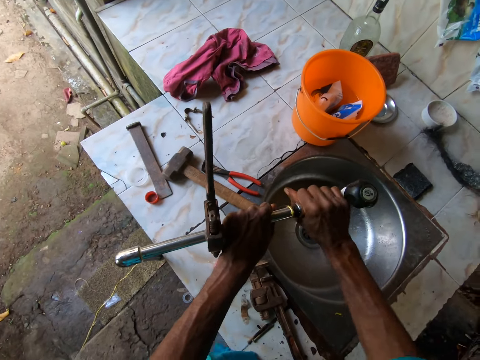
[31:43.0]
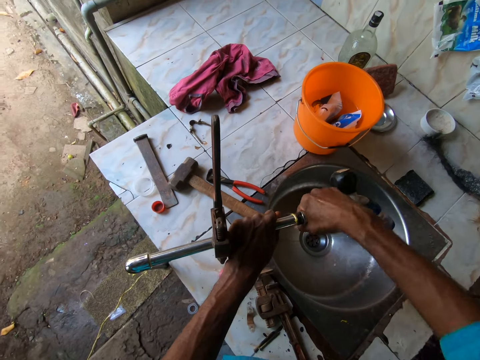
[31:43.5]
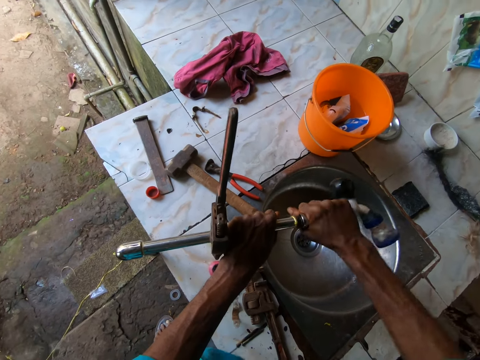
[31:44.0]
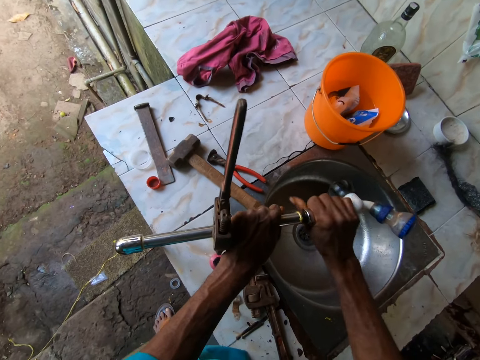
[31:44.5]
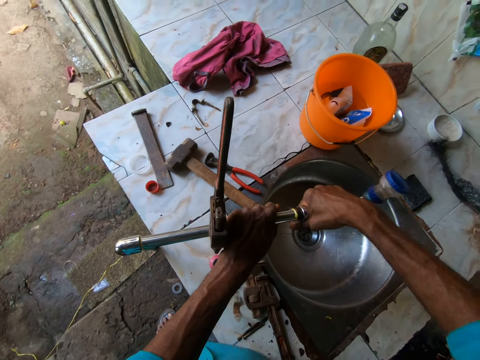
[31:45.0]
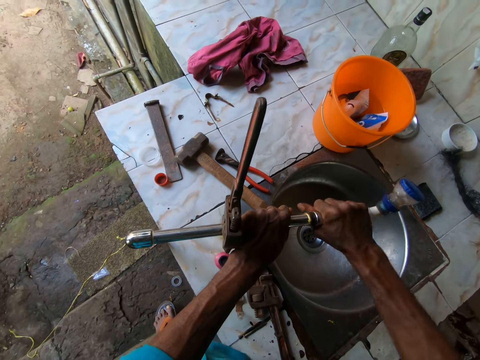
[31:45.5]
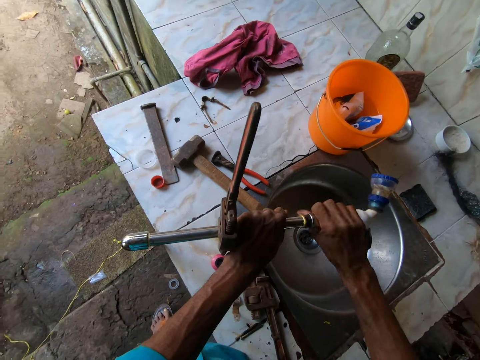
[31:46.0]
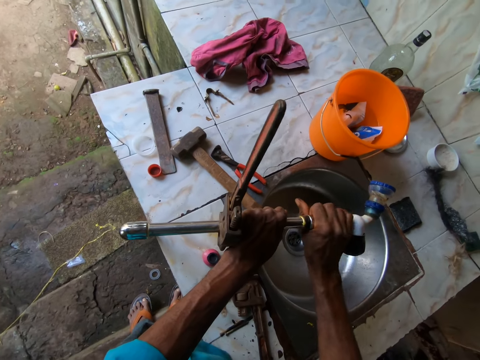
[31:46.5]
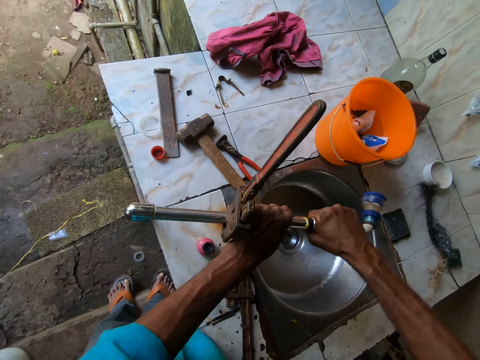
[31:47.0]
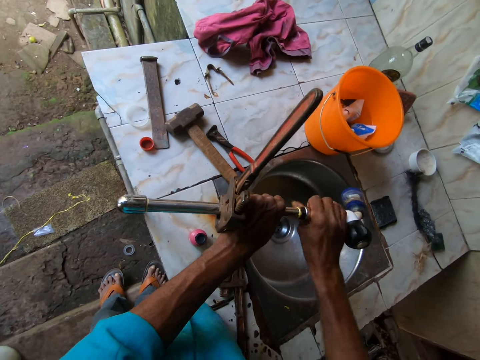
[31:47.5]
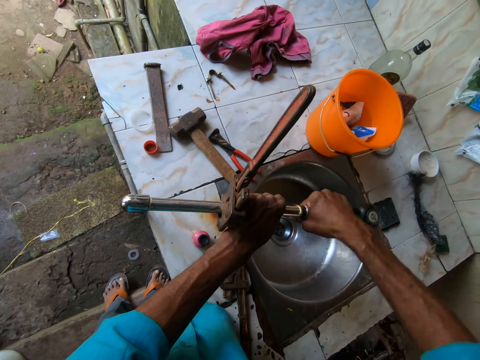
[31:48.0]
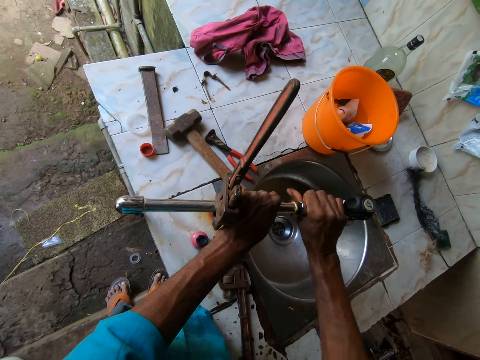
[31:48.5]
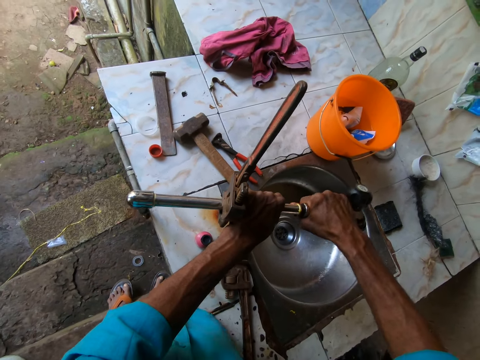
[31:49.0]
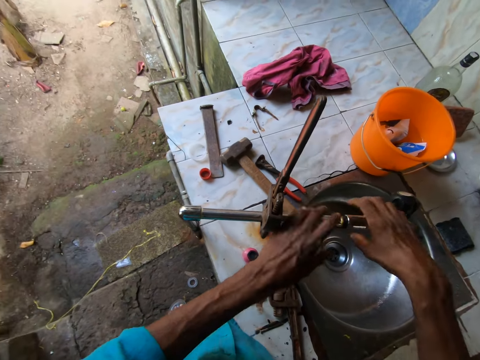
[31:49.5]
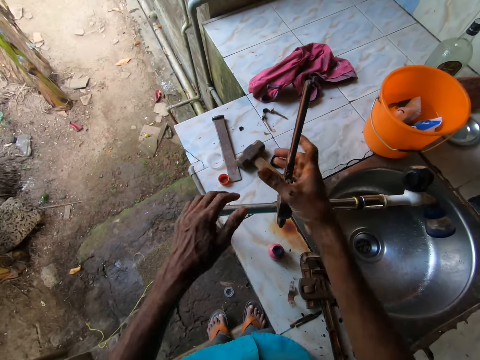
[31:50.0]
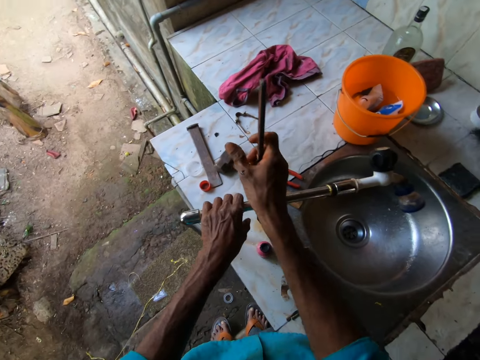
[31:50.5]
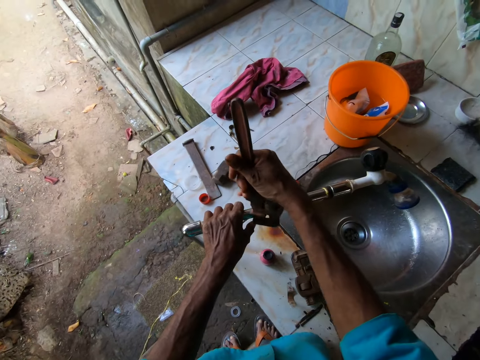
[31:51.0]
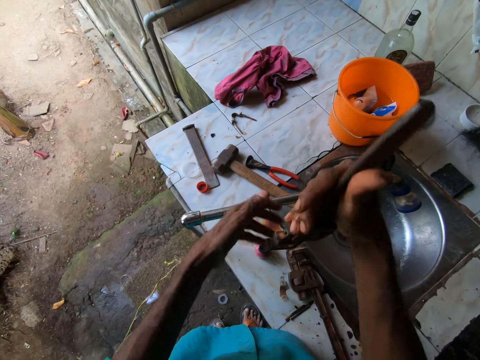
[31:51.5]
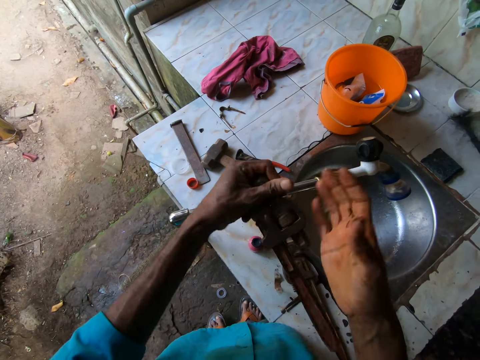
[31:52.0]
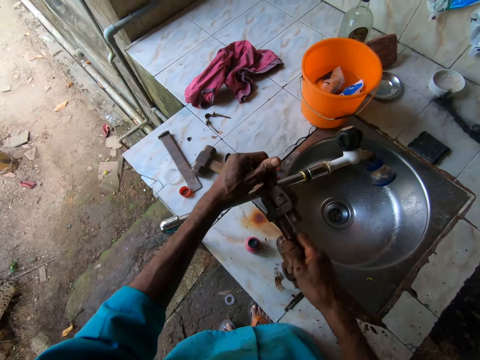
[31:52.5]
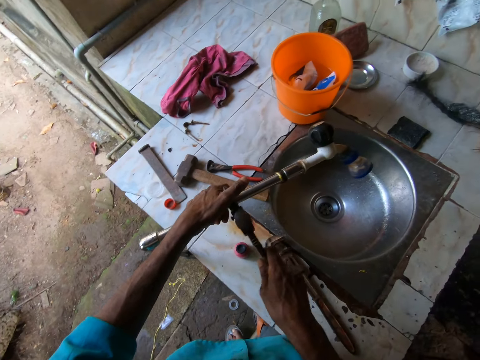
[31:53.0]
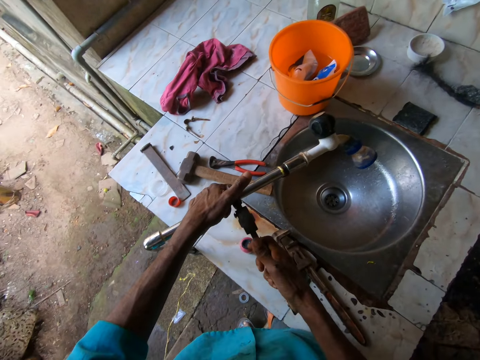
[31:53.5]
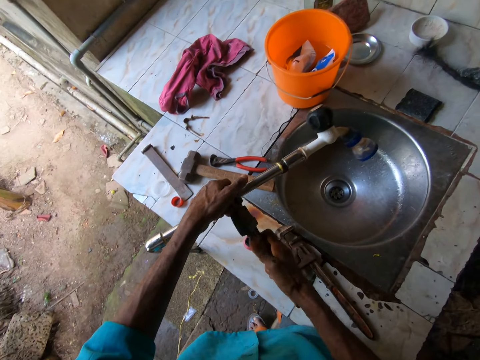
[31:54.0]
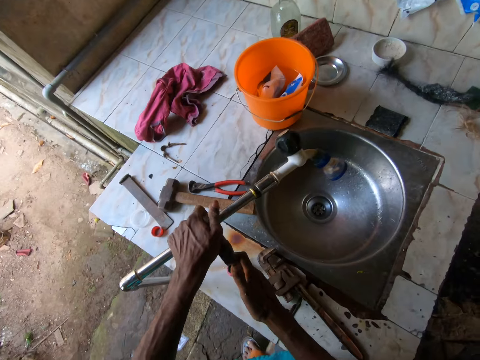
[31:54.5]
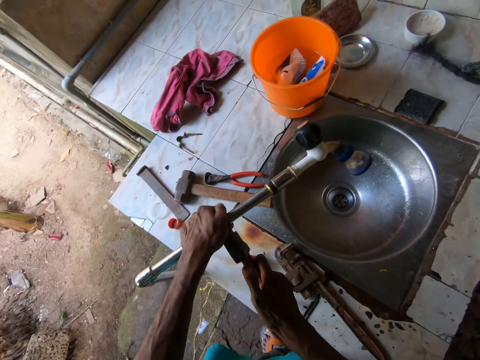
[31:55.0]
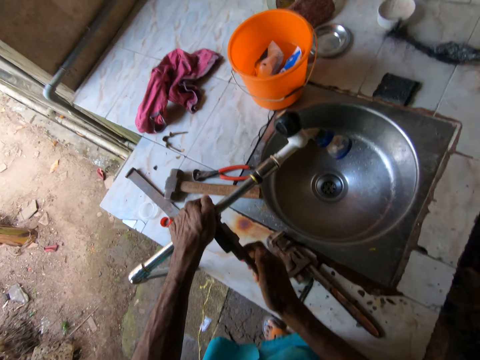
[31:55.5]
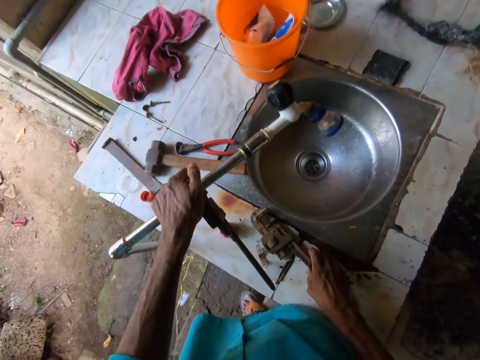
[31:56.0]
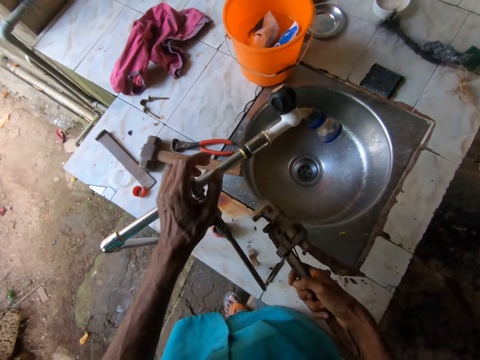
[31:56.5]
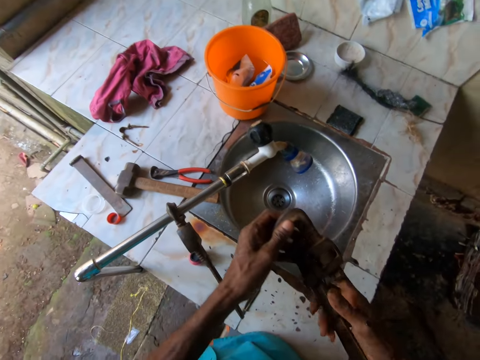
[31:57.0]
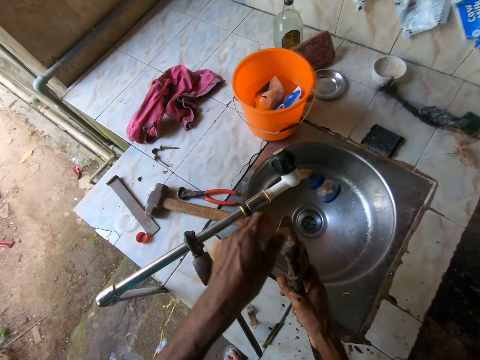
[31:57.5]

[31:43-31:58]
The camera wearer picks up a pipe wrench from the metal pipe with his right hand. He holds the pipe wrench with his right hand. He holds the pipe wrench with both hands. He turns the pipe wrench. He hangs the pipe wrench on the pipe with both hands. He clamps the pipe wrench on the metal pipe. He picks up a pipe wrench from a sink tile or sink top with his right hand. He holds the pipe wrench with both hands. He holds the pipe wrench with his right hand.

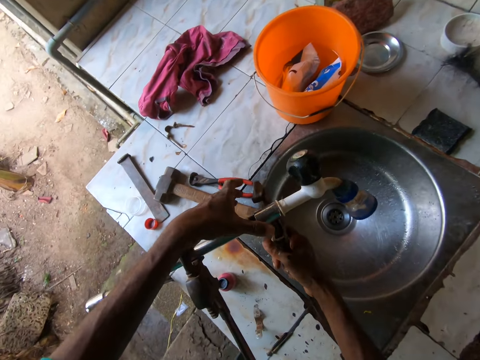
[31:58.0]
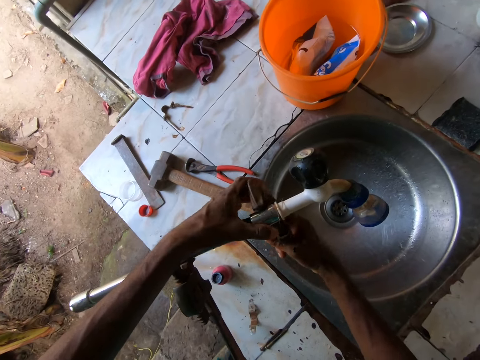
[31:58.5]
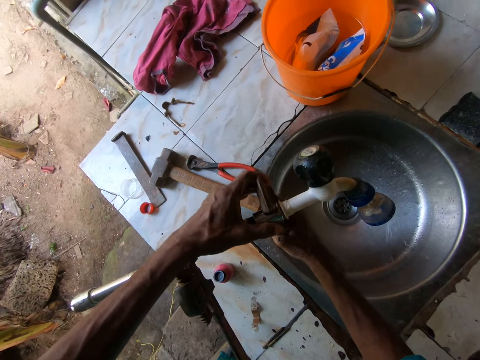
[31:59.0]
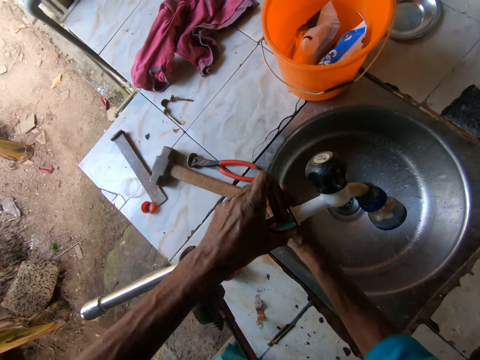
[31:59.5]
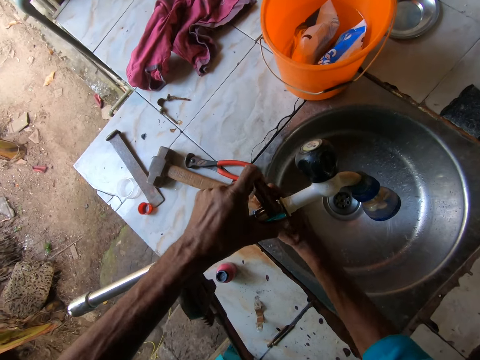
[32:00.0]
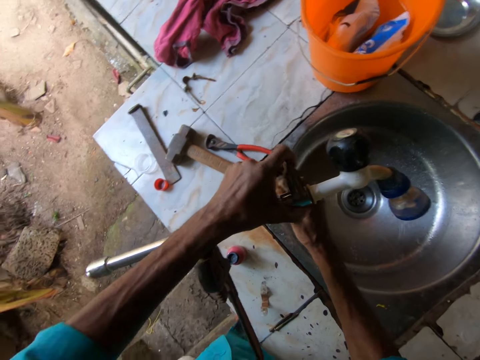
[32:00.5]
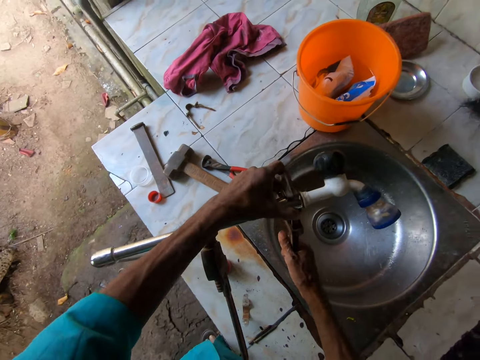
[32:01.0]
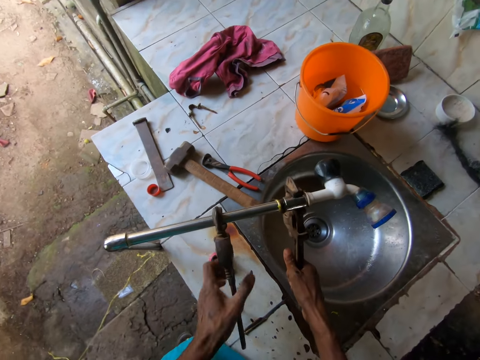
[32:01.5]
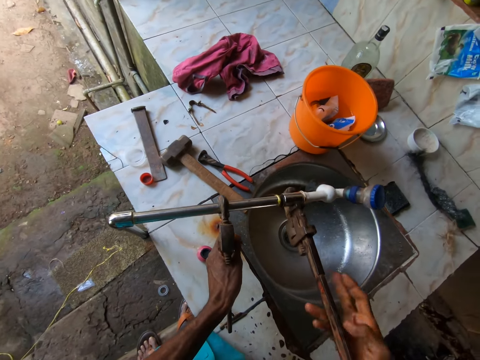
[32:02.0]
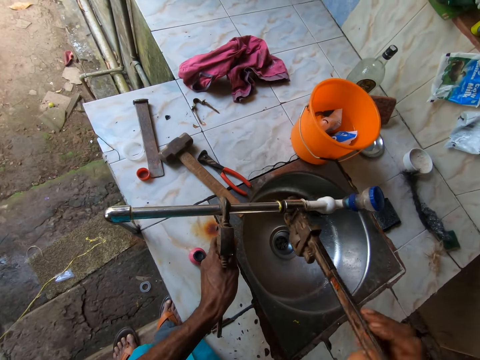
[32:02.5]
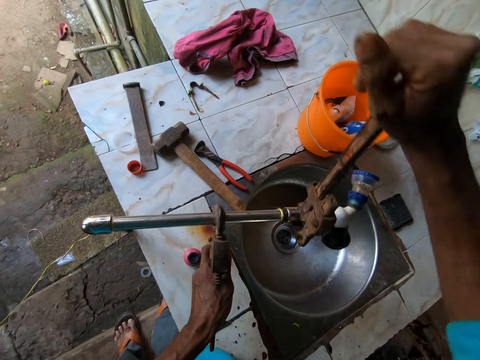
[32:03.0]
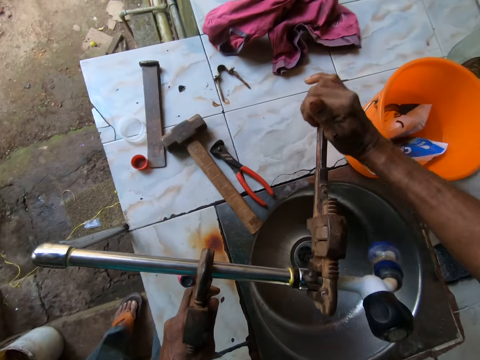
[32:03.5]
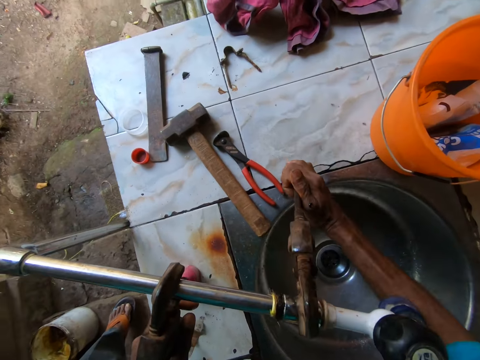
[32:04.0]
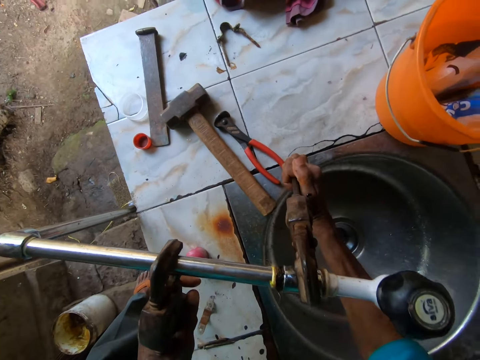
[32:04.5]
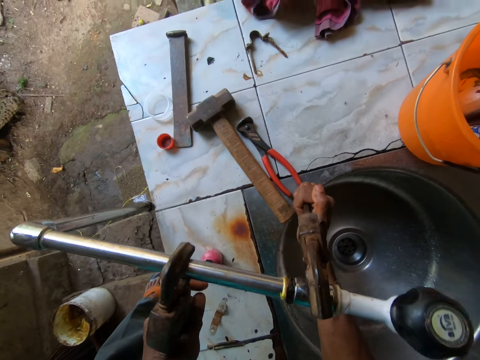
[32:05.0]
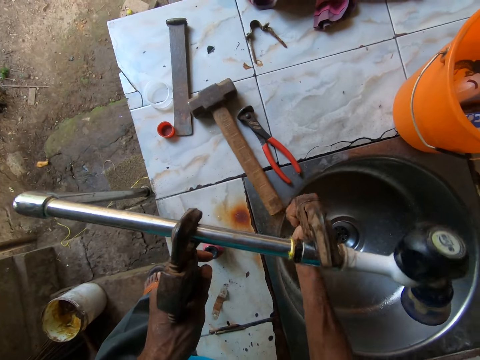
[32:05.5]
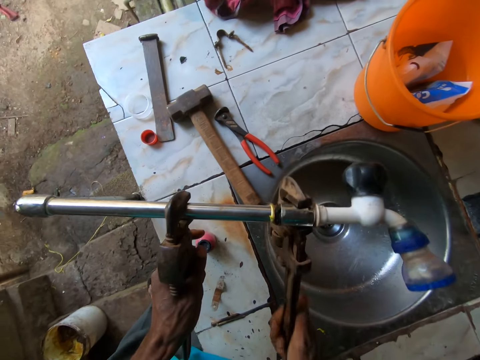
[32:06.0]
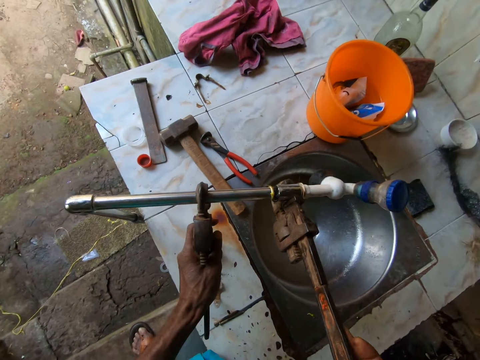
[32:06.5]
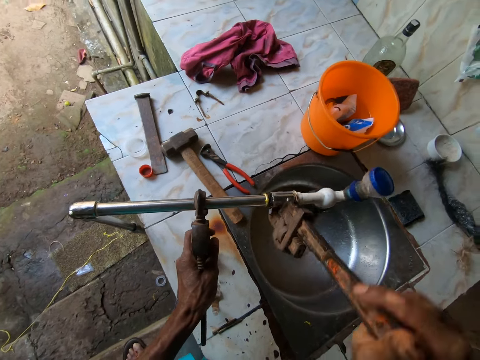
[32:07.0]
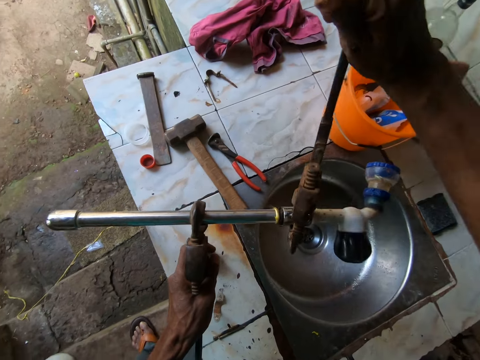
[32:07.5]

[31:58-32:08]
The camera wearer clamps the pipe wrench on a faucet. He screws the tap neck into the pipe with the pipe wrench in his right hand. He holds another pipe wrench on the pipe with his left hand. He fastens the faucet on the metal pipe with the pipe wrench.

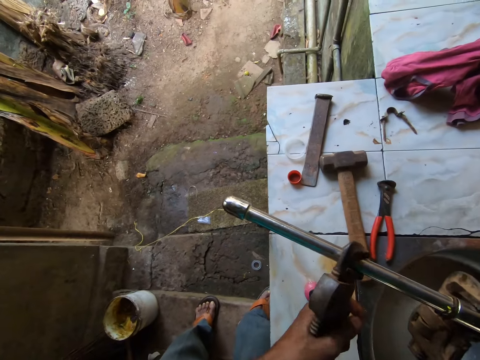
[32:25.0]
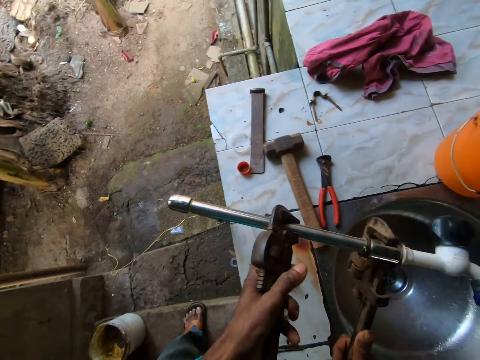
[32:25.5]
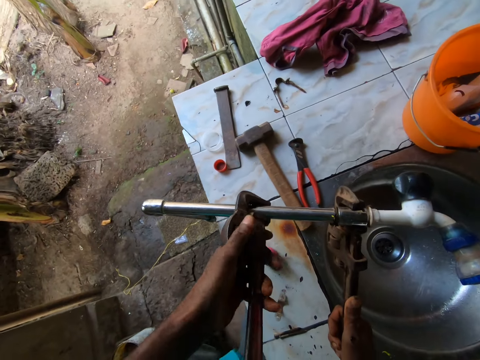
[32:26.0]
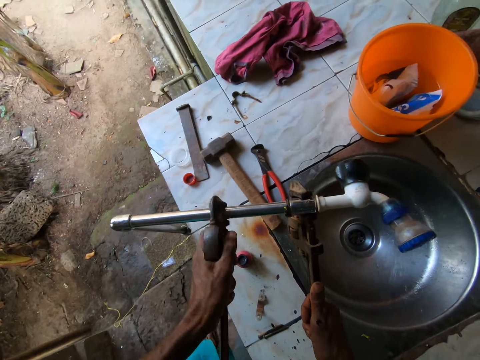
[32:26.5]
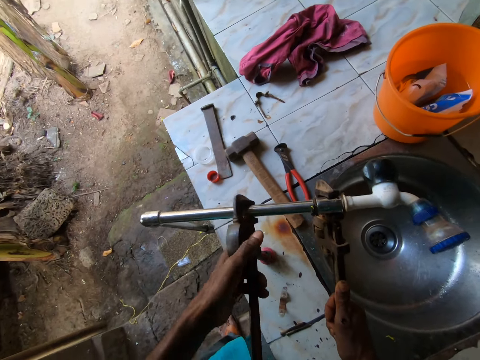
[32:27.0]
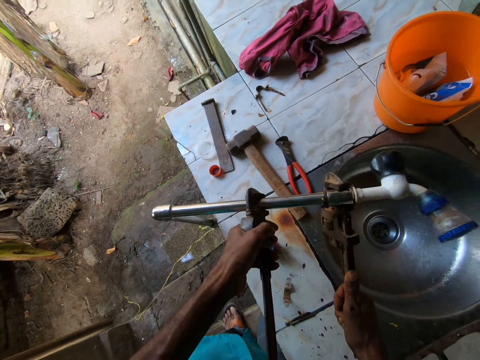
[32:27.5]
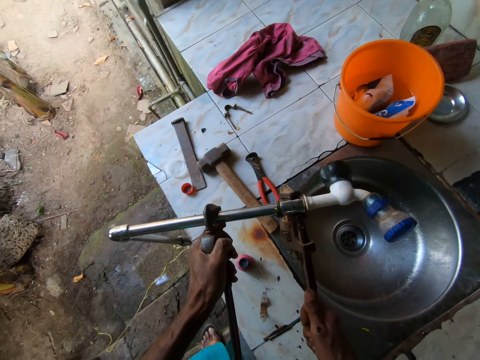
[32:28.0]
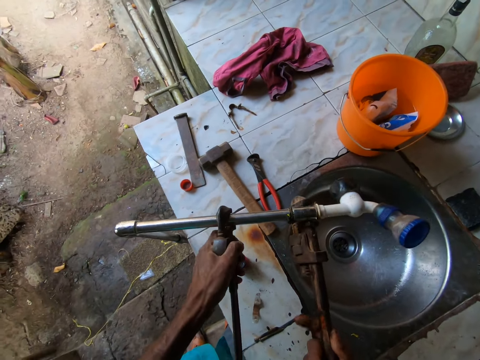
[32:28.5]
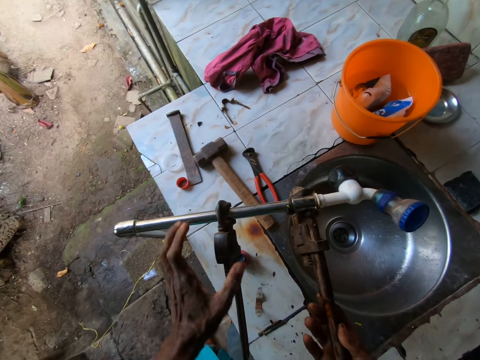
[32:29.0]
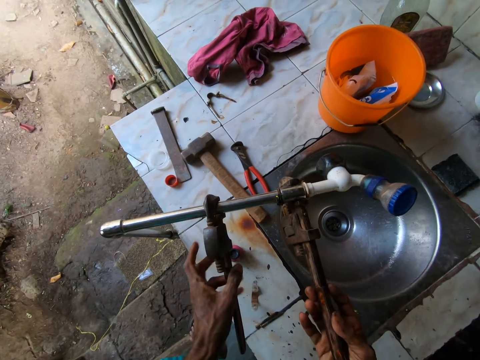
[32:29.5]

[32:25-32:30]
The camera wearer adjusts a pipe wrench on the metal pipe.
